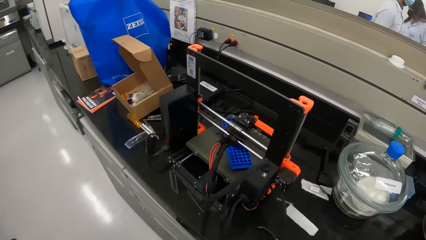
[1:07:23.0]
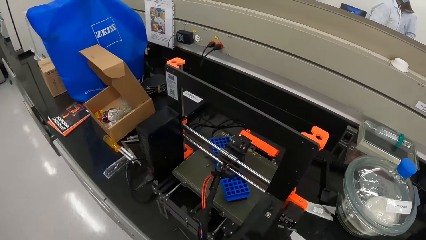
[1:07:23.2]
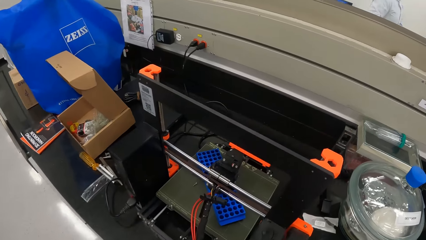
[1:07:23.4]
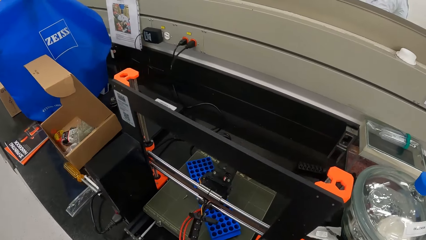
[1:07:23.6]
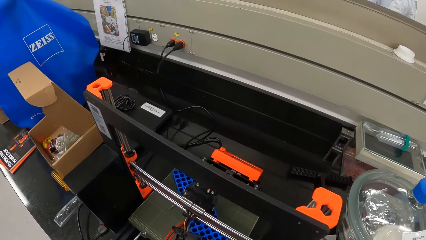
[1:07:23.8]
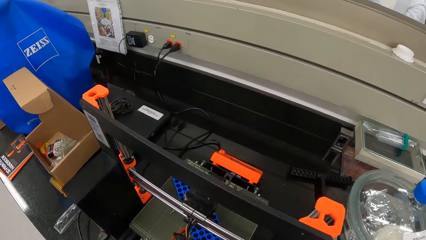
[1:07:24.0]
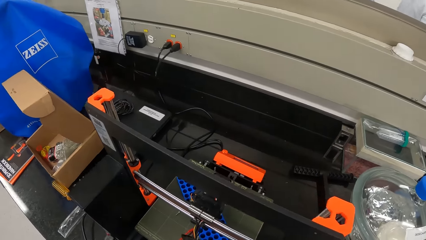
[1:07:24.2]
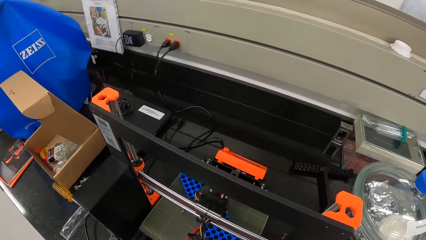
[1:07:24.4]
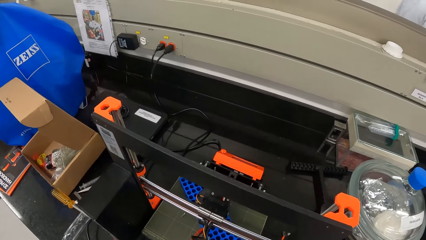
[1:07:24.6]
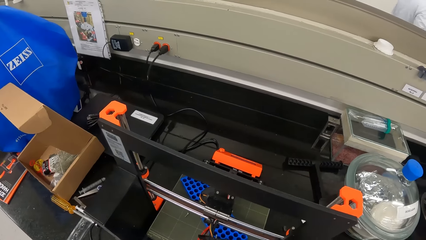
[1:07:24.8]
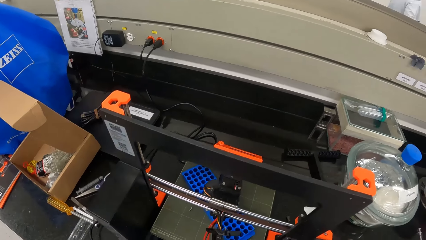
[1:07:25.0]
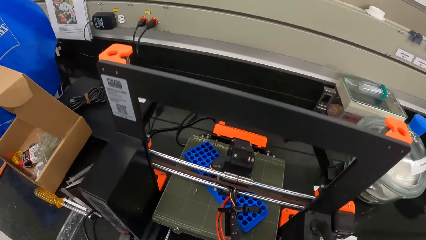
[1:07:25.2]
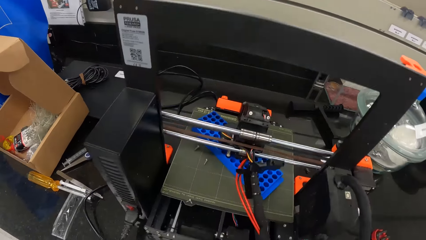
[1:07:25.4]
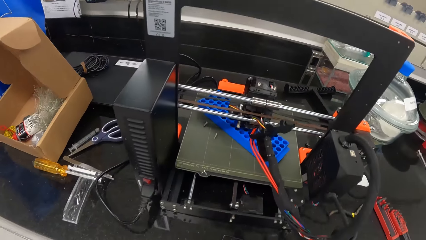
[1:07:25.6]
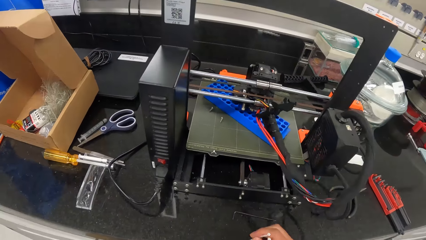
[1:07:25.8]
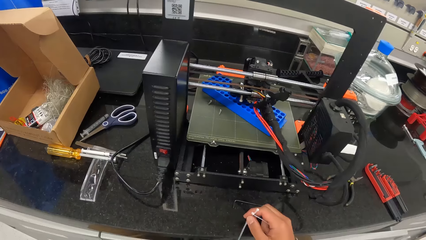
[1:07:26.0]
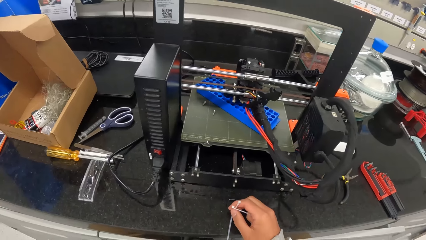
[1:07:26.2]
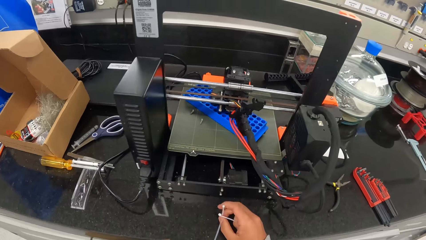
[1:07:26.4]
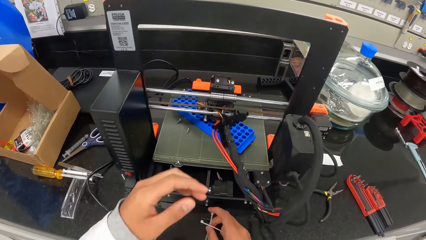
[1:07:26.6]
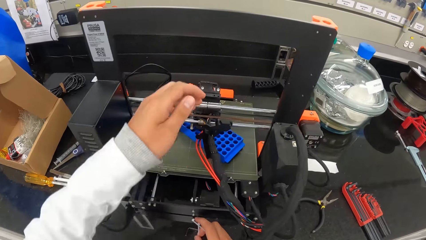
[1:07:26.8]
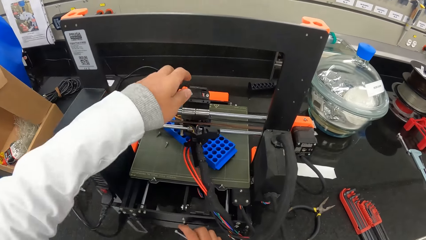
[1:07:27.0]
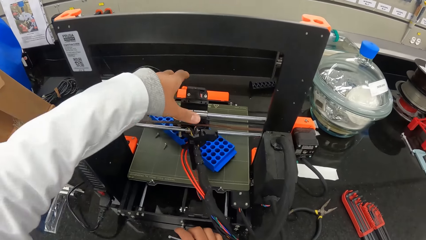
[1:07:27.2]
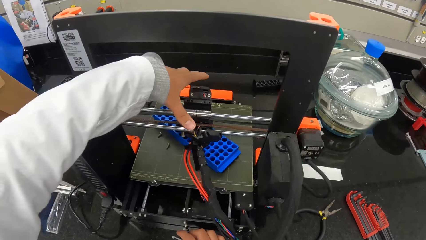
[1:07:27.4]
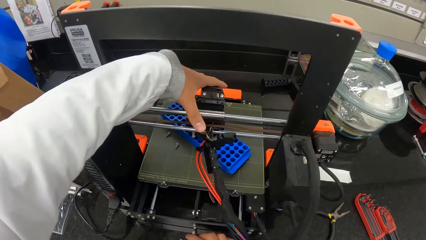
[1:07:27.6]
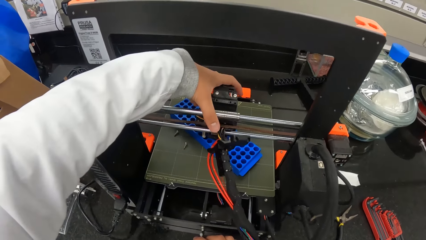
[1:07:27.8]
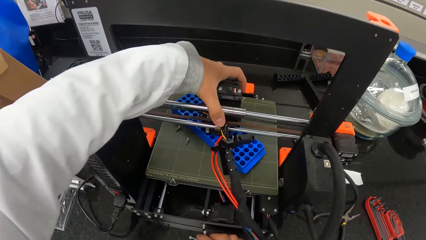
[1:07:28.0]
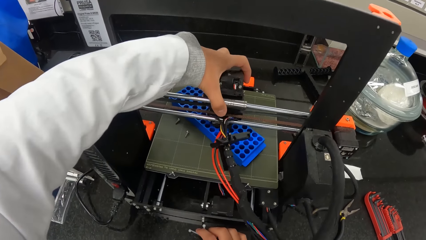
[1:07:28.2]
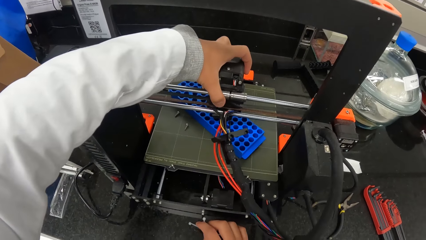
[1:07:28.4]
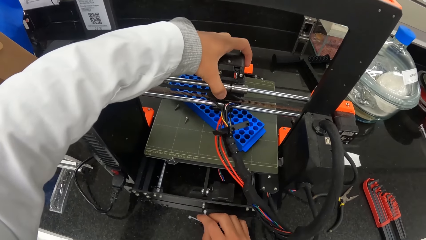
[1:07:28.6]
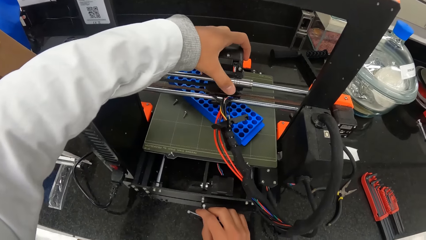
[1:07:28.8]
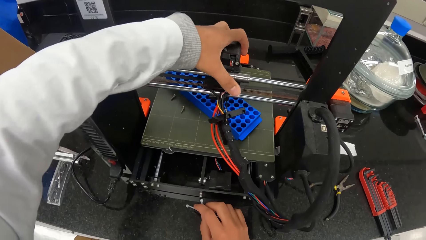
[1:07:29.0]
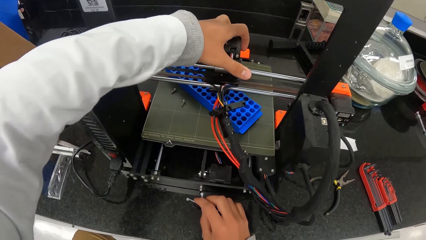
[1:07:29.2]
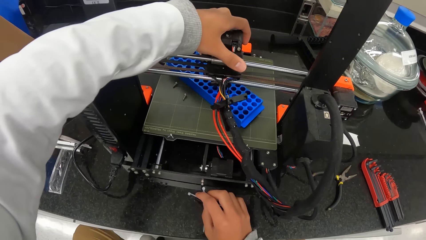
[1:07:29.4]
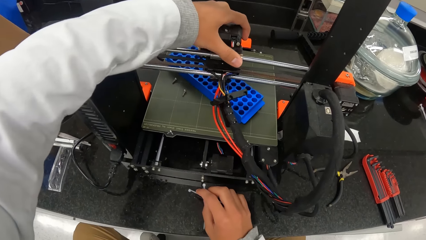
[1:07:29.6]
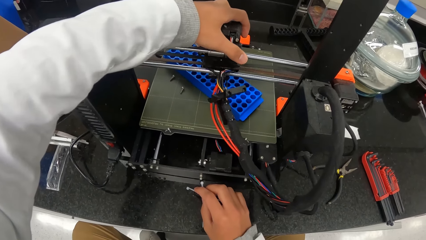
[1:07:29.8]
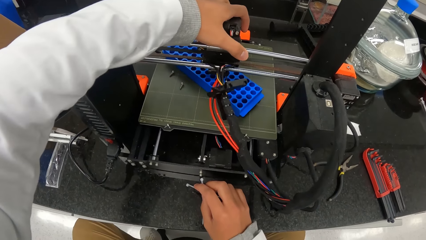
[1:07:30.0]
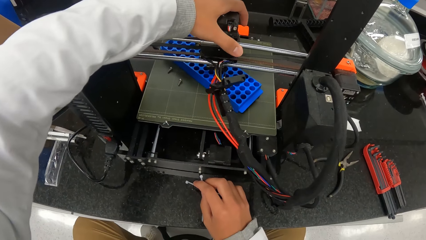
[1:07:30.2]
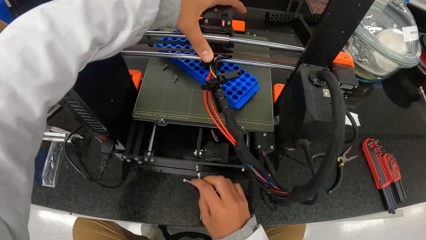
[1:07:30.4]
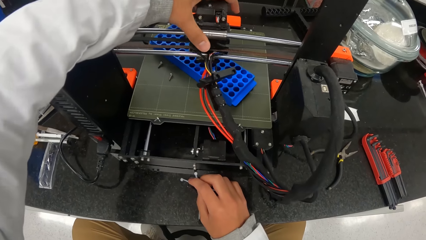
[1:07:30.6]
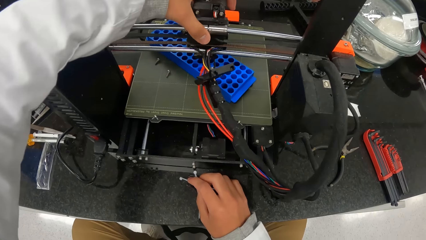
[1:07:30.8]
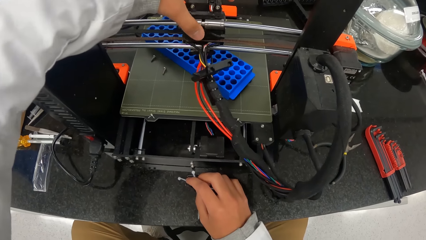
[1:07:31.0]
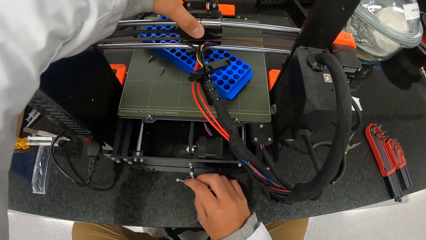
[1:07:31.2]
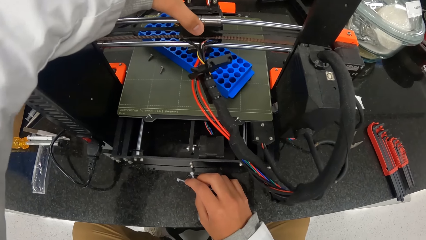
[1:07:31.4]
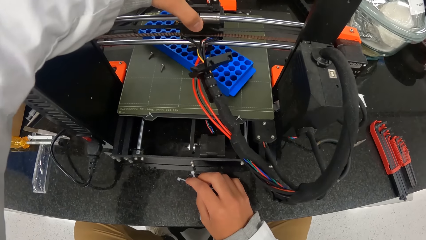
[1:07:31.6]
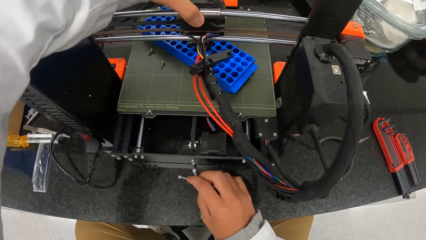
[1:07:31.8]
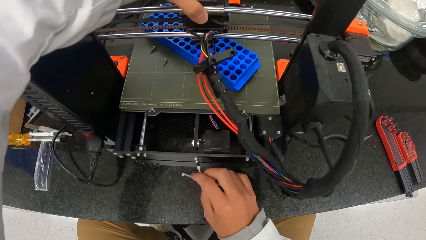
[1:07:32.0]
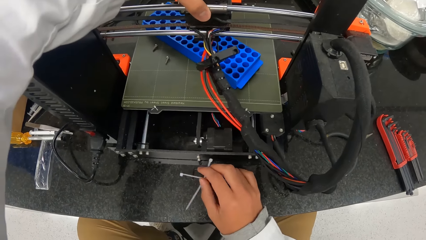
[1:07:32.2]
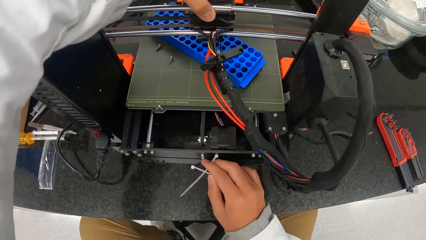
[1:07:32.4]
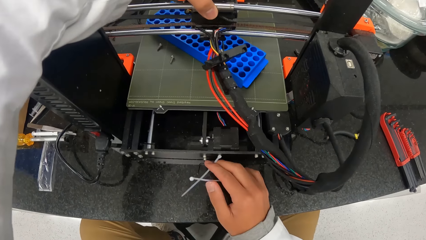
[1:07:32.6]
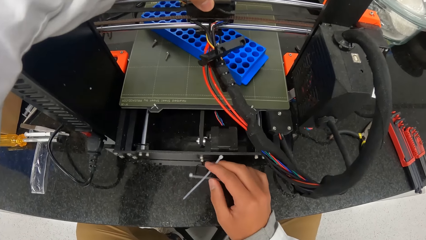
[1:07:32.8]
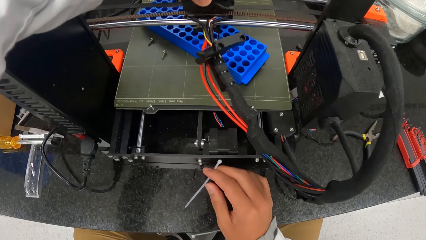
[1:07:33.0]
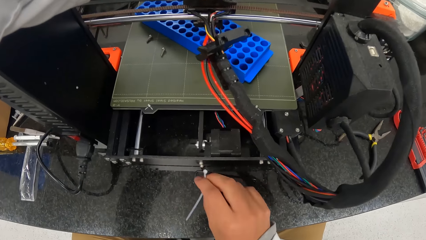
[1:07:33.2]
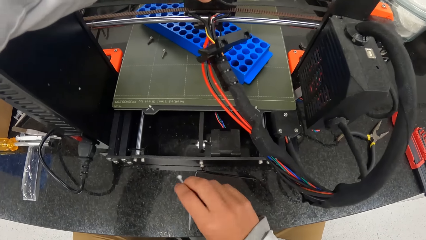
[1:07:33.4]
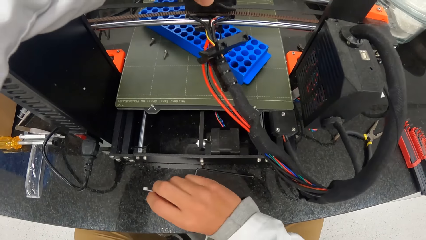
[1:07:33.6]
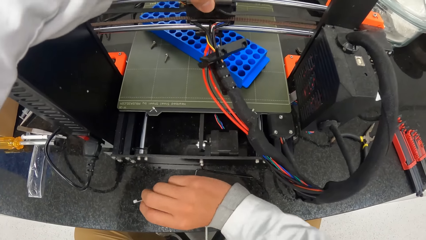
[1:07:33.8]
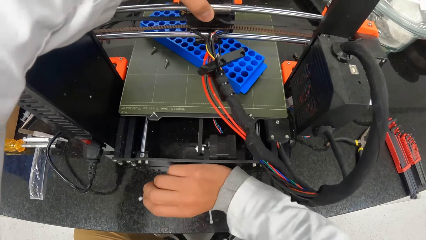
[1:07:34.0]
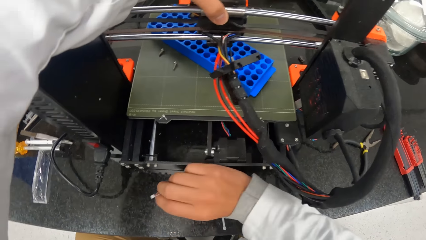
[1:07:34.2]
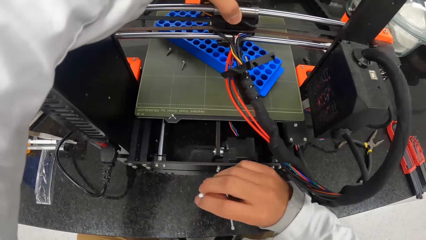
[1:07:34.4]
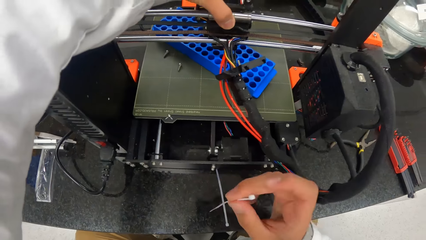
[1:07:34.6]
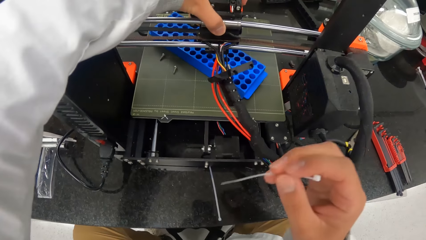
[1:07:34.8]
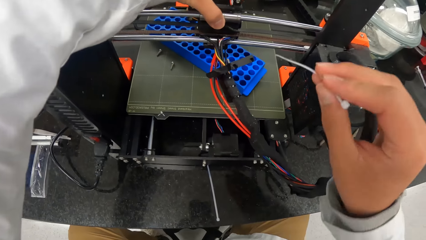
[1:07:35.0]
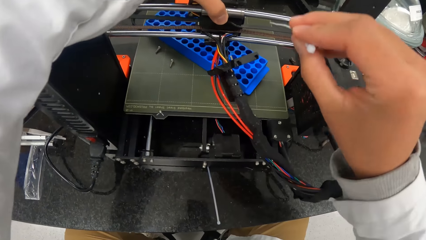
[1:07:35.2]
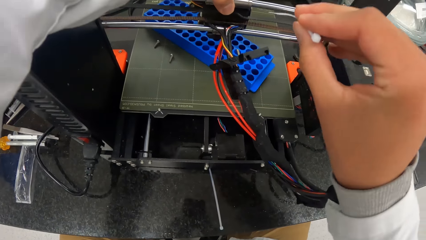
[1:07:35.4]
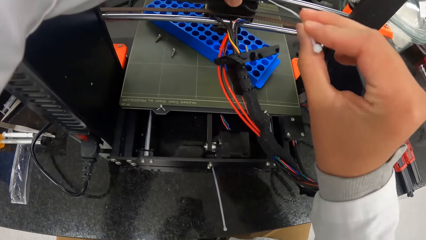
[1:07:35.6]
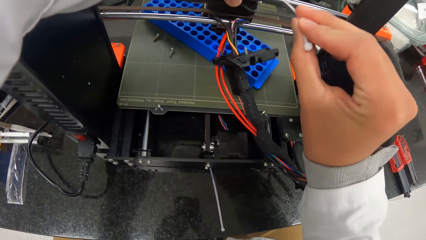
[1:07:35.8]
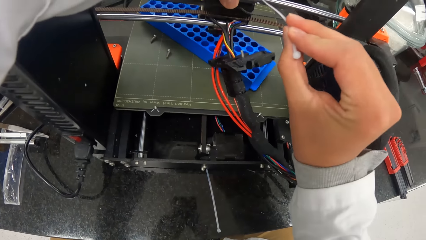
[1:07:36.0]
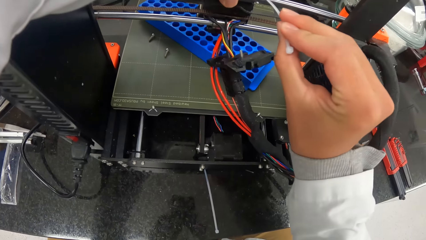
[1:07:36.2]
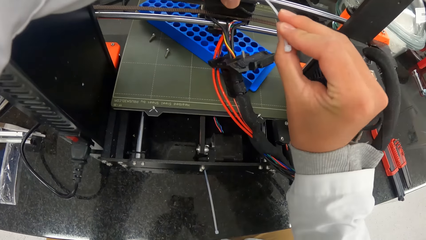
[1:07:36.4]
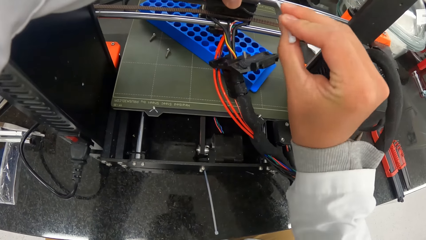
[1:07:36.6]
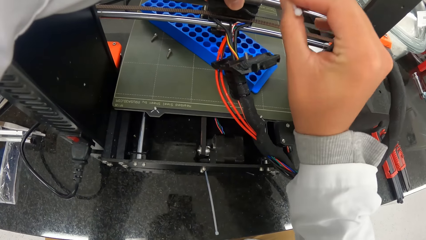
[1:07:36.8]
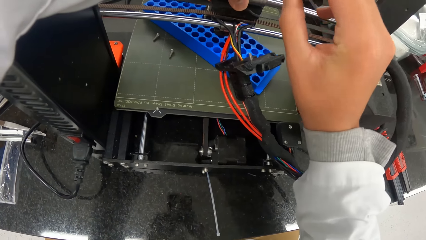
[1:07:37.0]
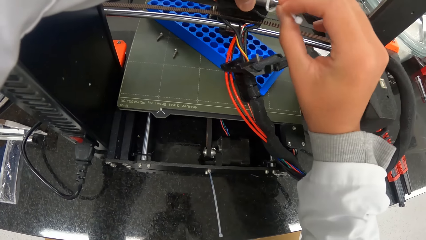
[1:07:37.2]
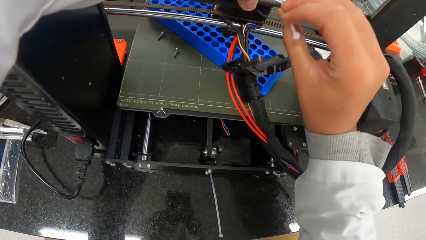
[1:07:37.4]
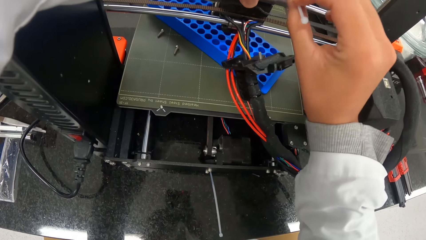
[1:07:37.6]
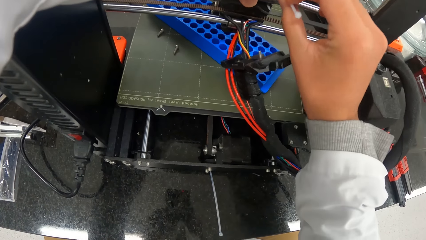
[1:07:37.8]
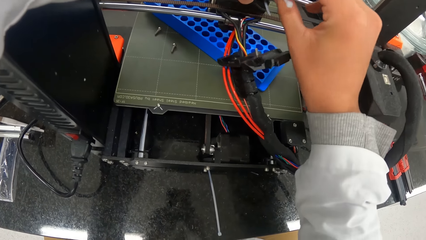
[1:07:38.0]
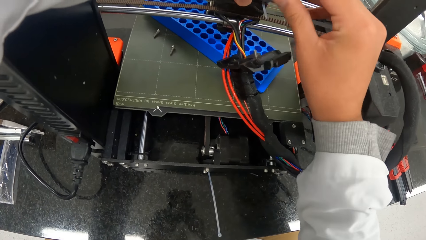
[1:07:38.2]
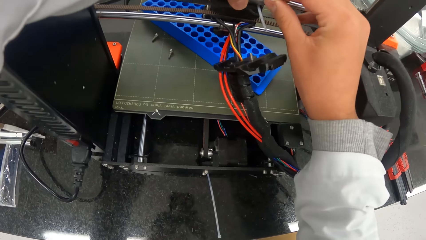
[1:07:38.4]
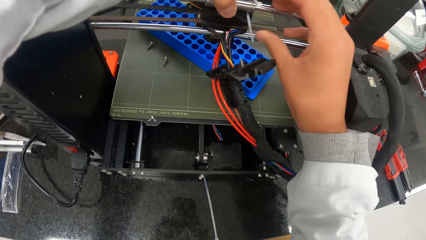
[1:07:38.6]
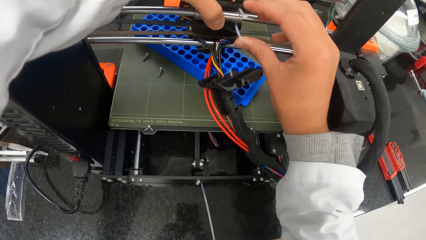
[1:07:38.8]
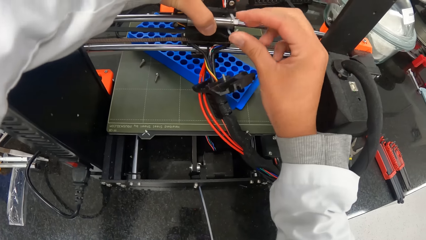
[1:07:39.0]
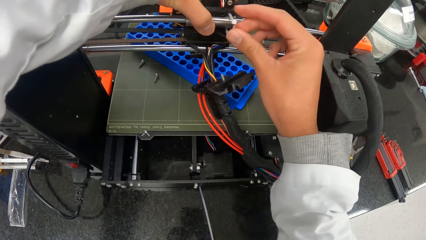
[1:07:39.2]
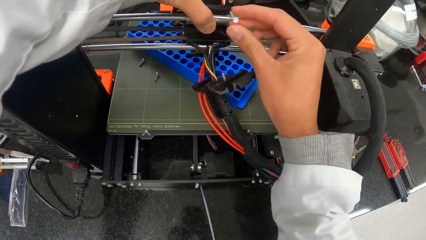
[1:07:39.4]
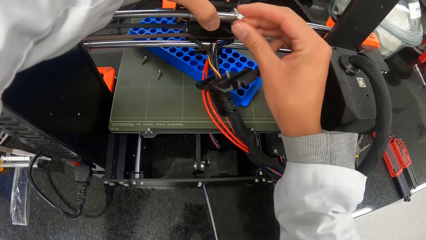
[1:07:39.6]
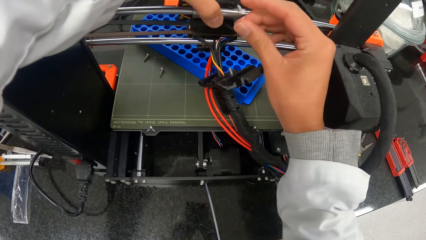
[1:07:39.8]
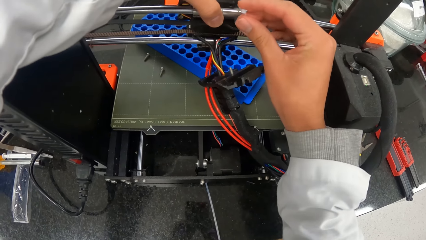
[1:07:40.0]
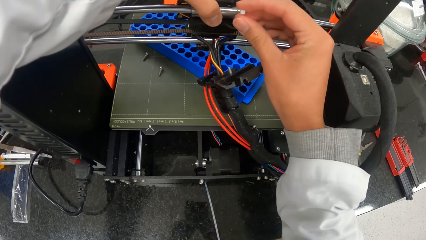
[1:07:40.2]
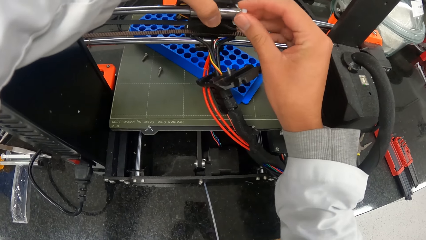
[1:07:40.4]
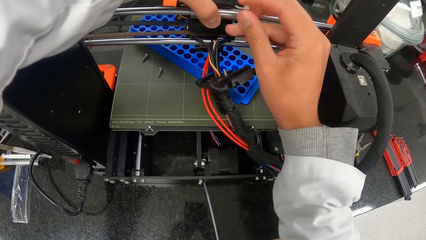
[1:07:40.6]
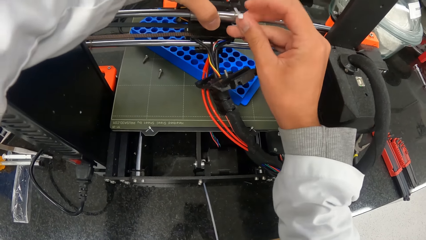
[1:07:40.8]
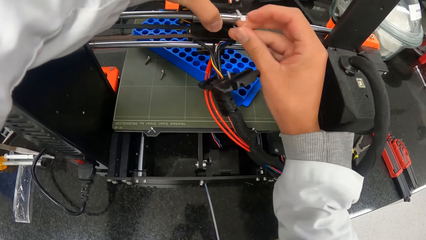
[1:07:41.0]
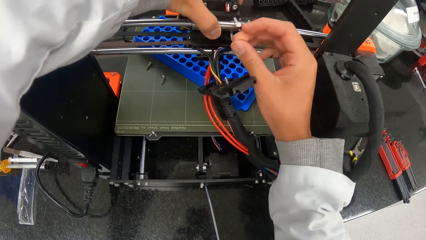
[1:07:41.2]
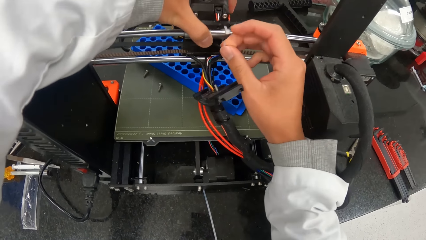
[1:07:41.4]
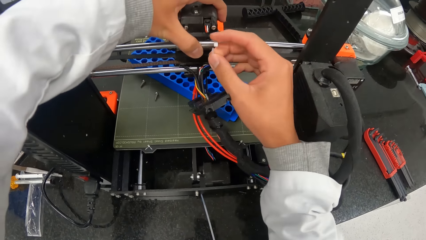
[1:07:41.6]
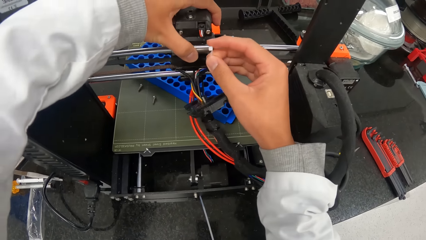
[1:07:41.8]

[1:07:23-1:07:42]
The camera wearer sits on a chair. He puts the cable ties down on the working table. He holds the extruder on the rod with his left hand. He fixes the turbofan on the z-axis load rod. He adjusts a ring on the rod with his left hand. He puts the plastic hang tag string in a hole on the 3D printer with his right hand. He binds the extruder and the rod with the plastic hang tag string with both hands.
